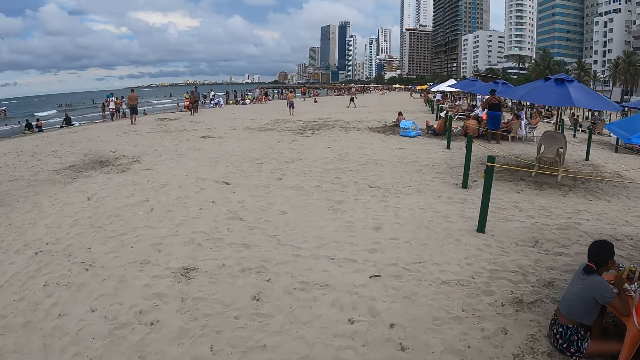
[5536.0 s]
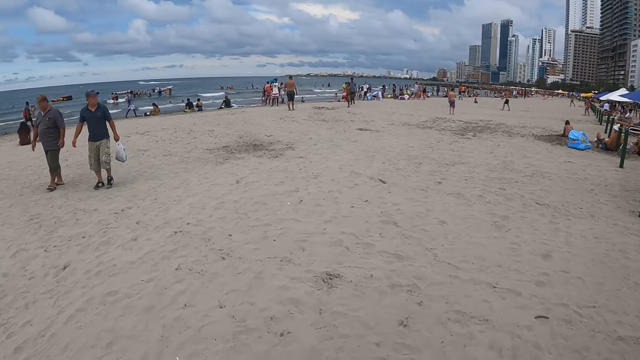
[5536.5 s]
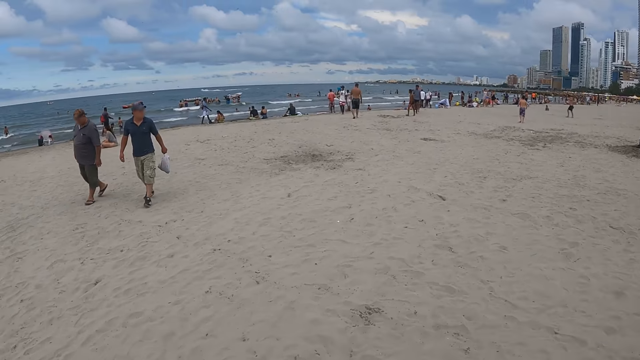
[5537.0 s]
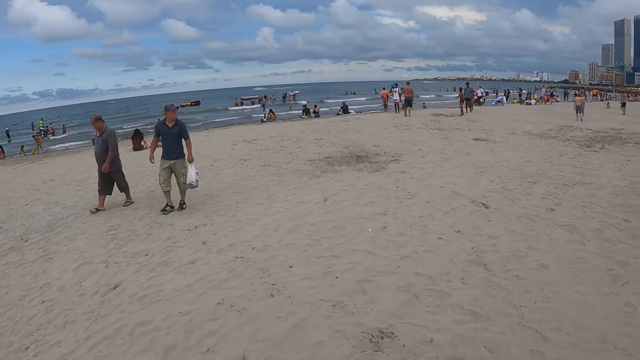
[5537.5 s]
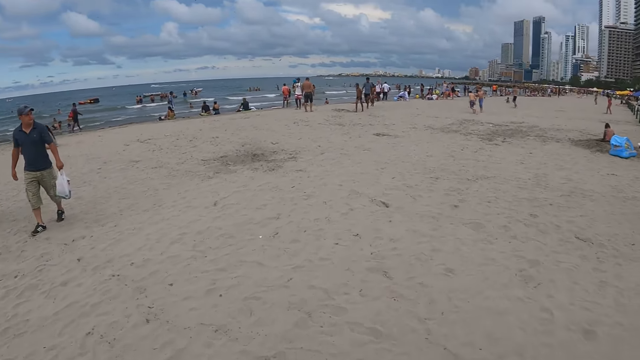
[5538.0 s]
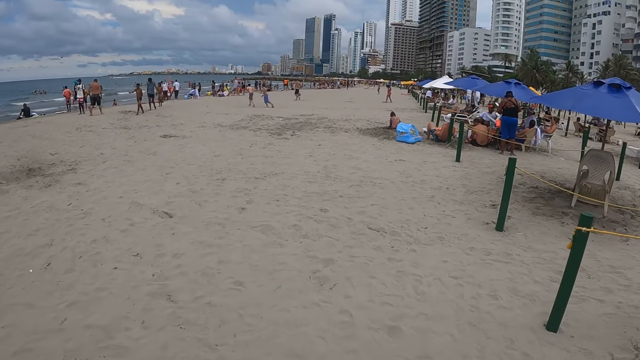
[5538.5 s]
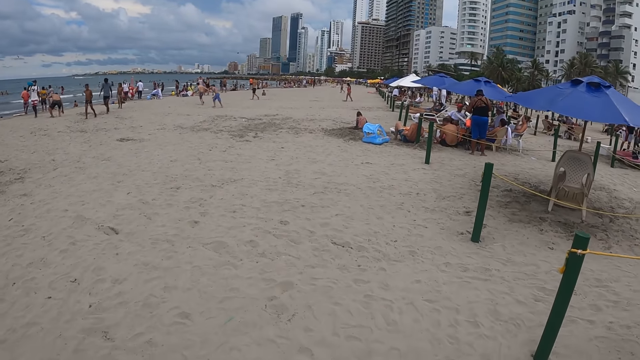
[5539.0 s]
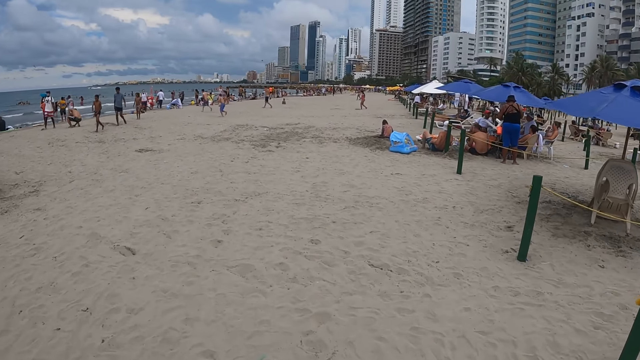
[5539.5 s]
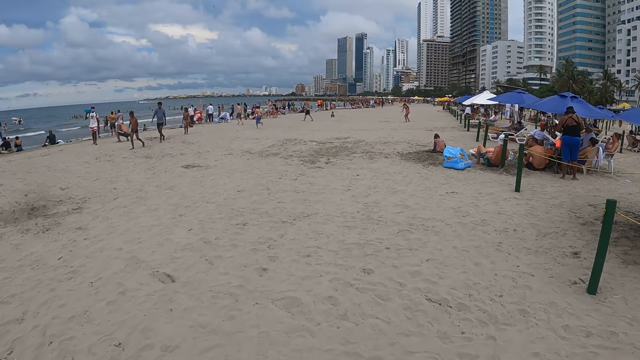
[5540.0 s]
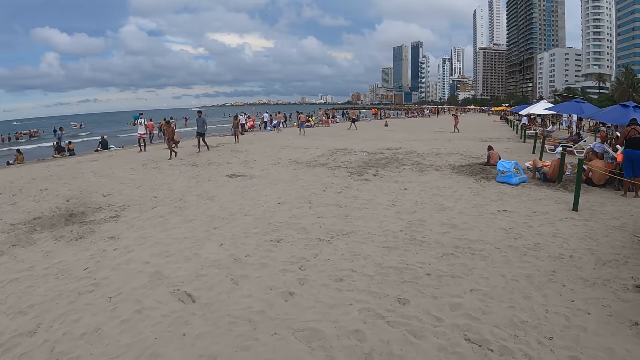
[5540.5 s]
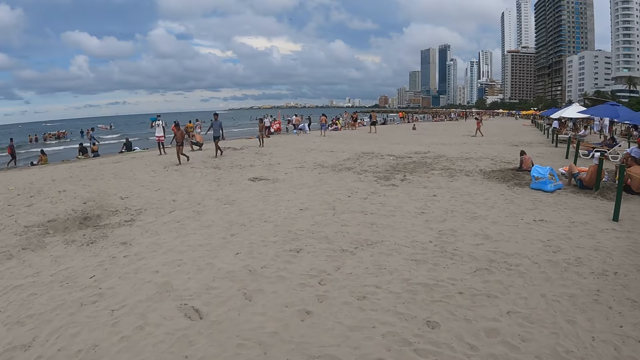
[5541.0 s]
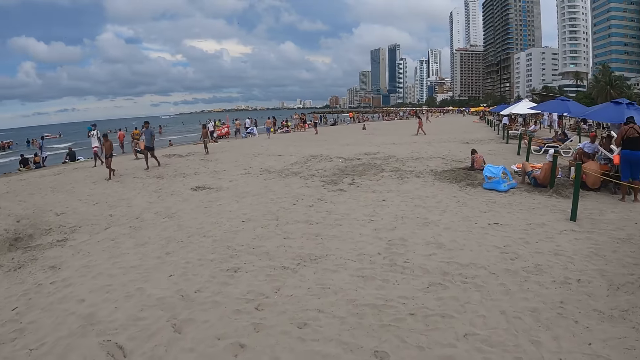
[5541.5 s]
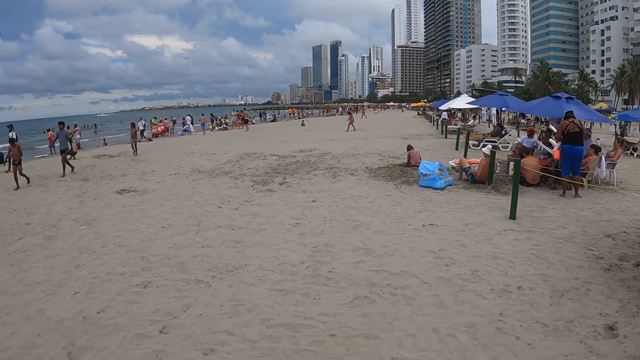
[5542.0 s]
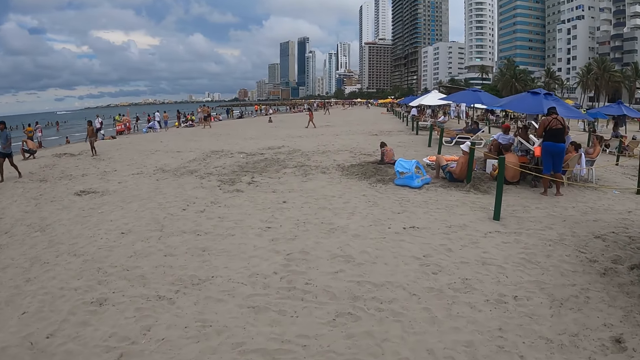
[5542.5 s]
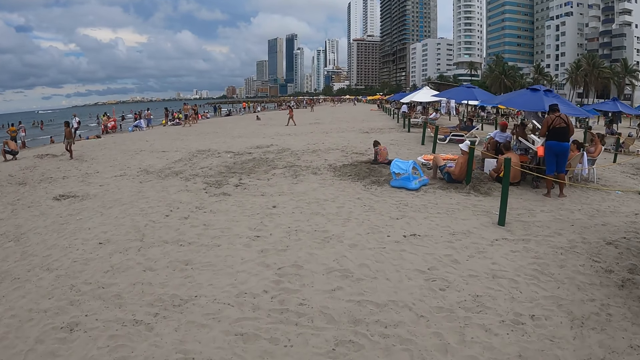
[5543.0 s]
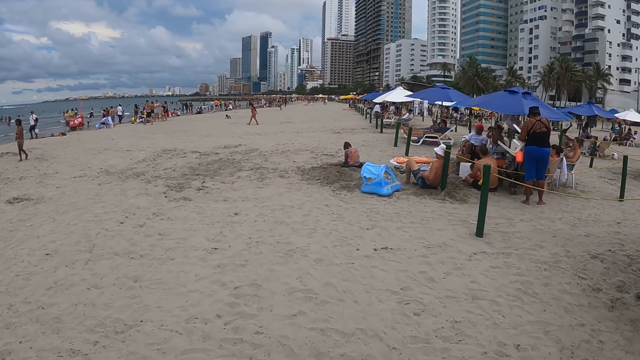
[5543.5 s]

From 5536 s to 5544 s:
The camera wearer looks around.

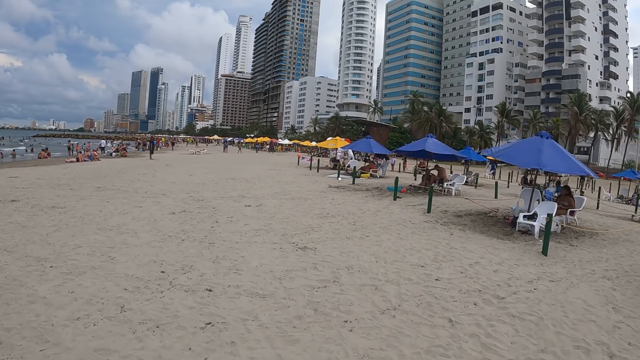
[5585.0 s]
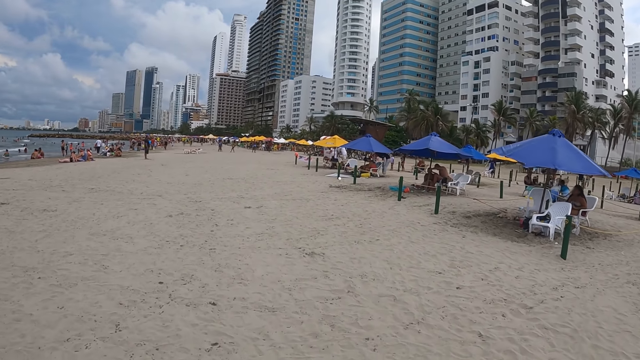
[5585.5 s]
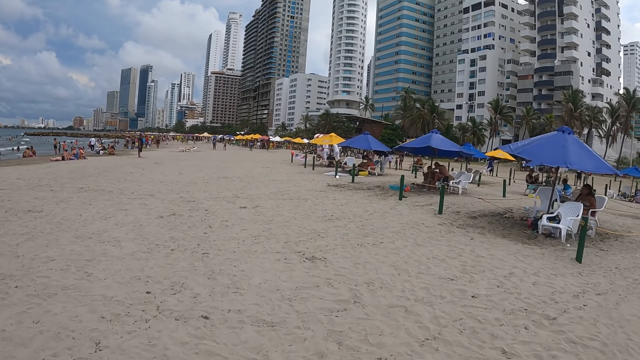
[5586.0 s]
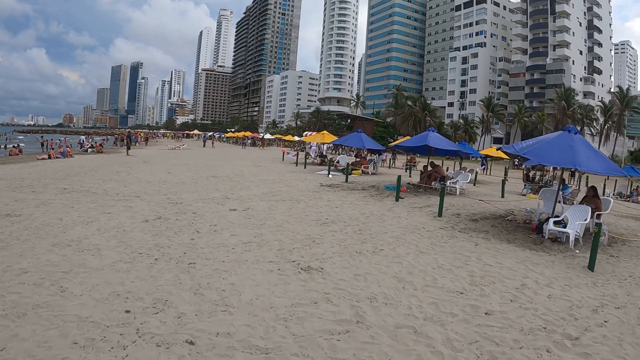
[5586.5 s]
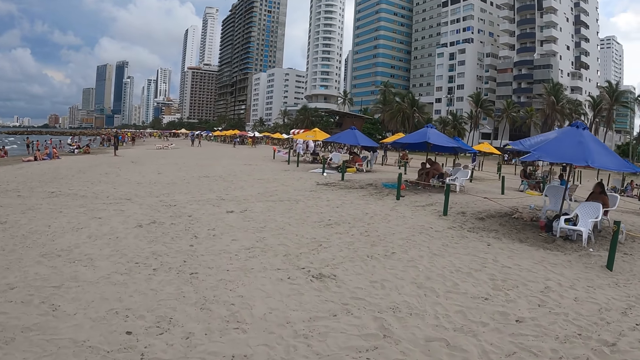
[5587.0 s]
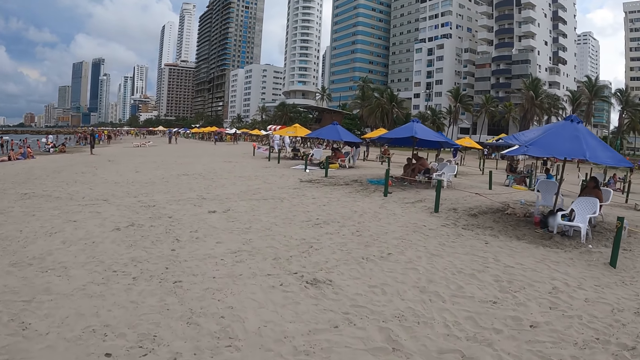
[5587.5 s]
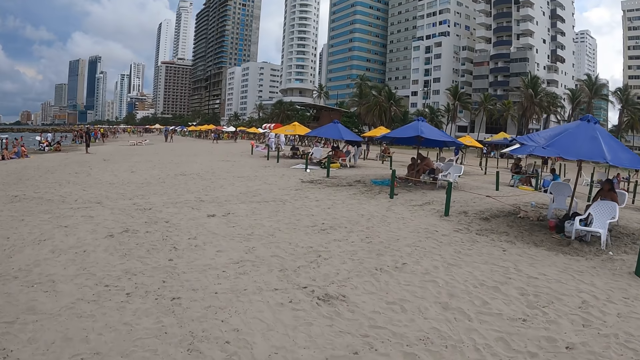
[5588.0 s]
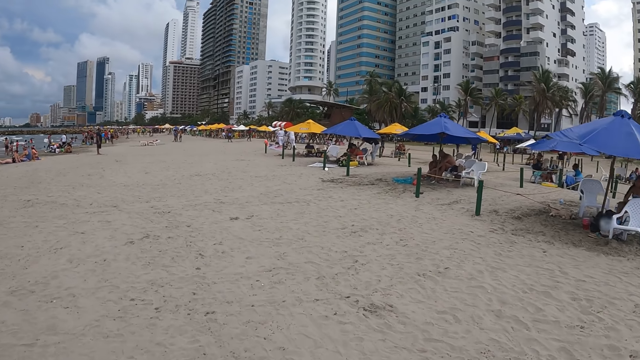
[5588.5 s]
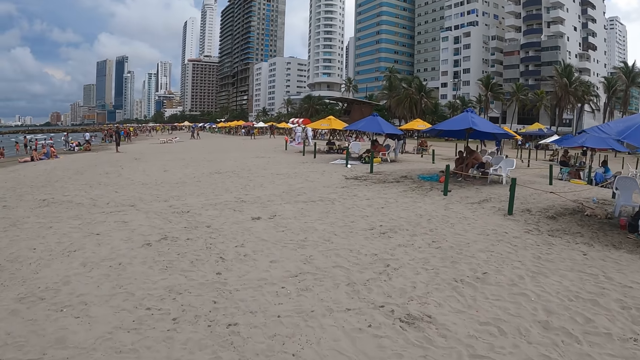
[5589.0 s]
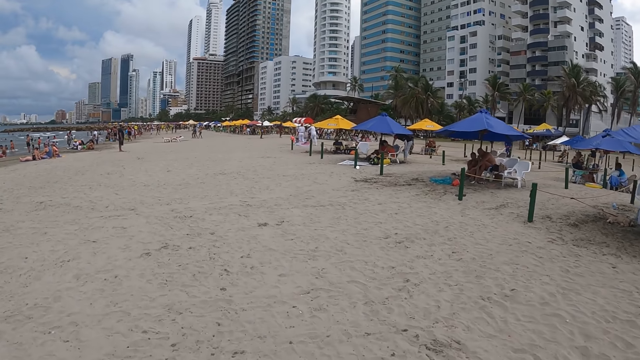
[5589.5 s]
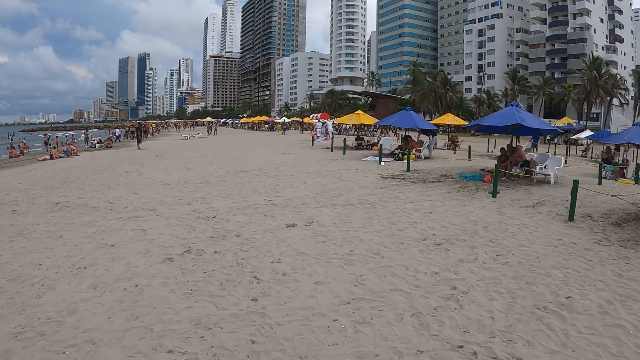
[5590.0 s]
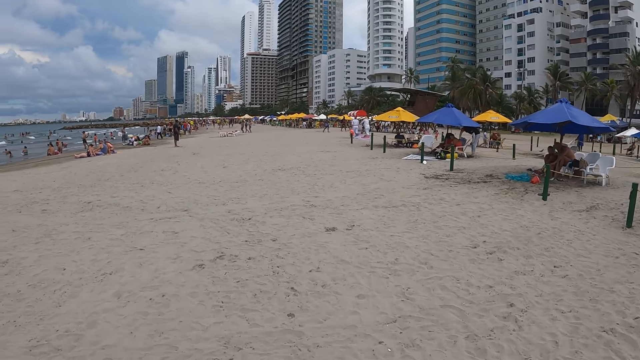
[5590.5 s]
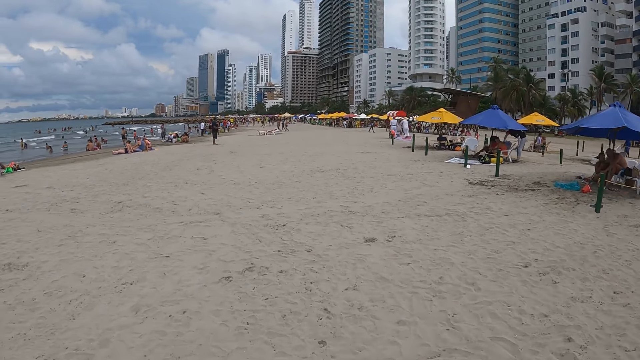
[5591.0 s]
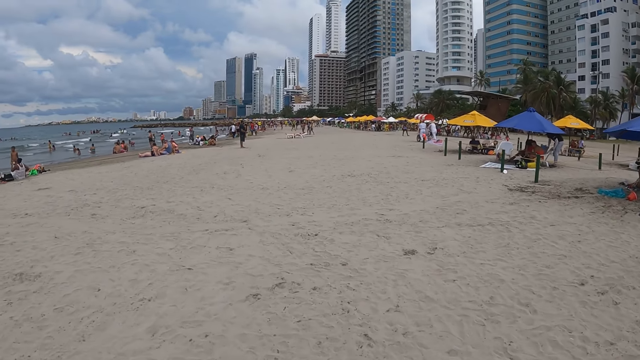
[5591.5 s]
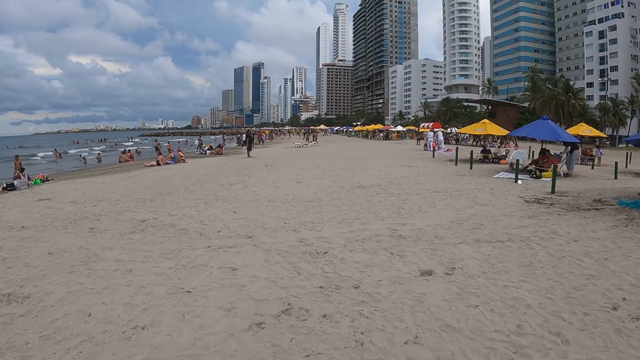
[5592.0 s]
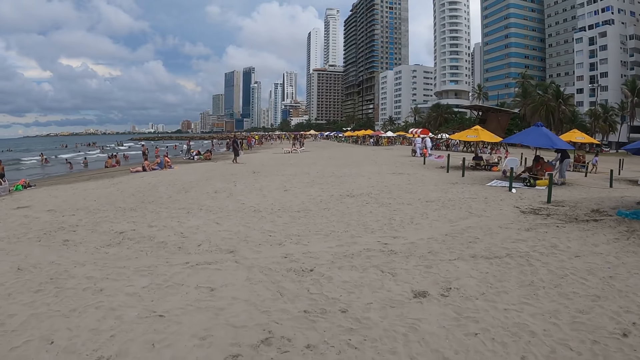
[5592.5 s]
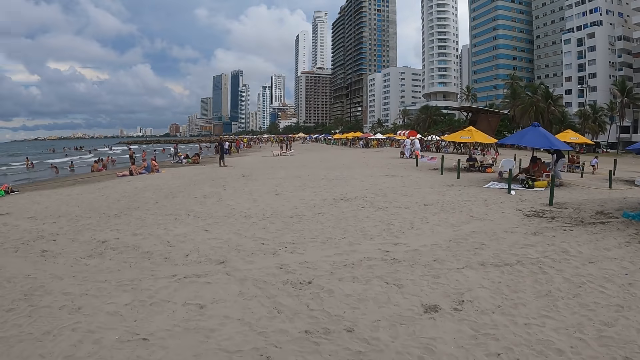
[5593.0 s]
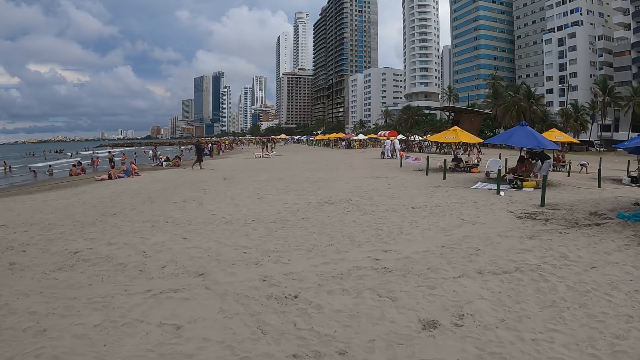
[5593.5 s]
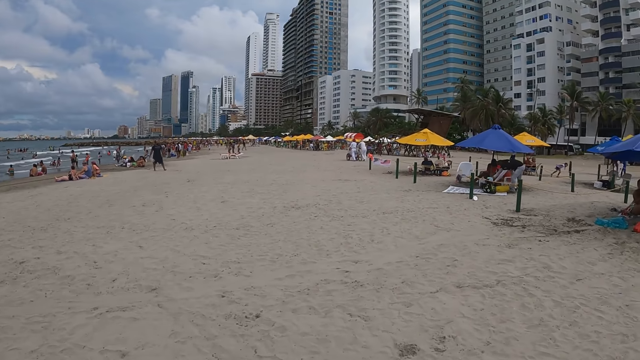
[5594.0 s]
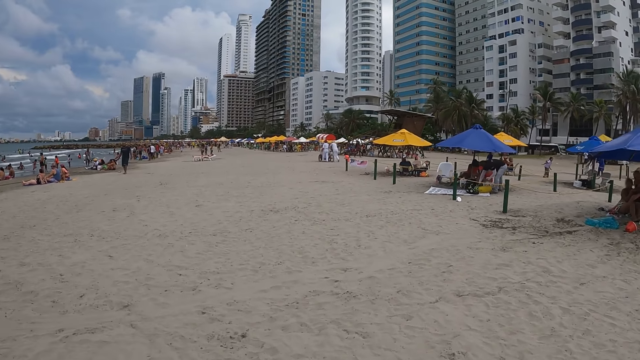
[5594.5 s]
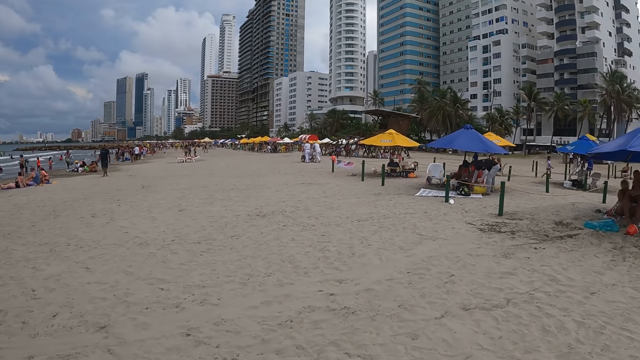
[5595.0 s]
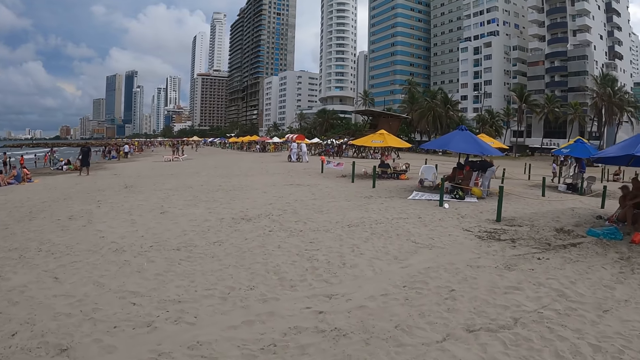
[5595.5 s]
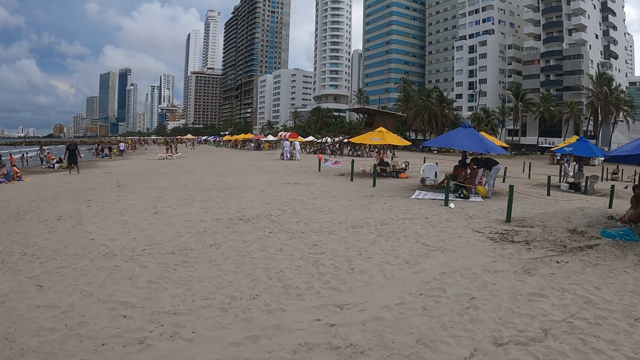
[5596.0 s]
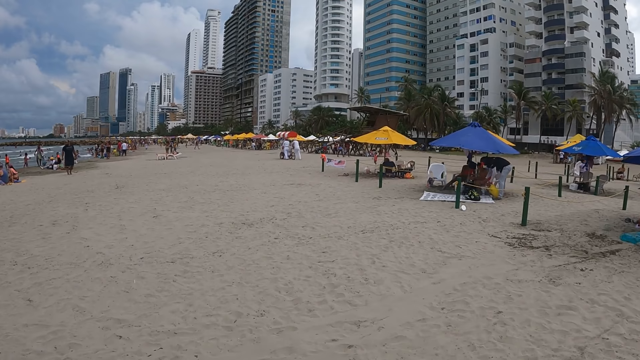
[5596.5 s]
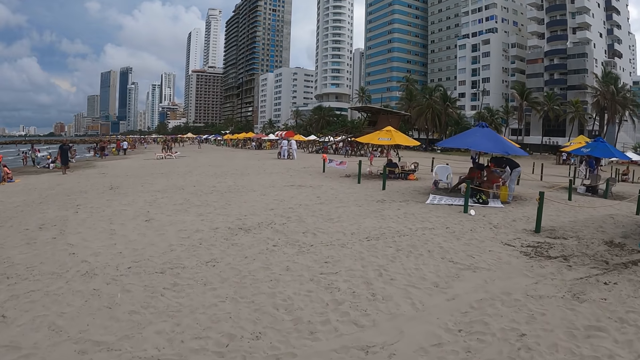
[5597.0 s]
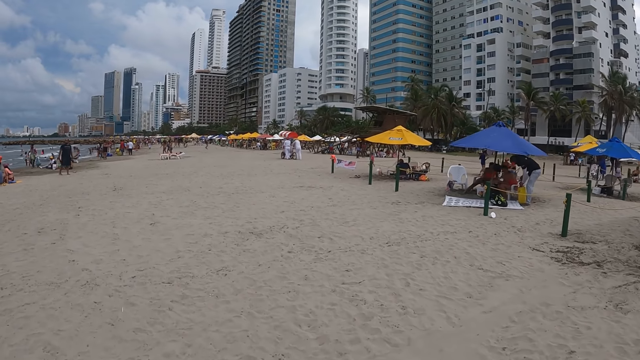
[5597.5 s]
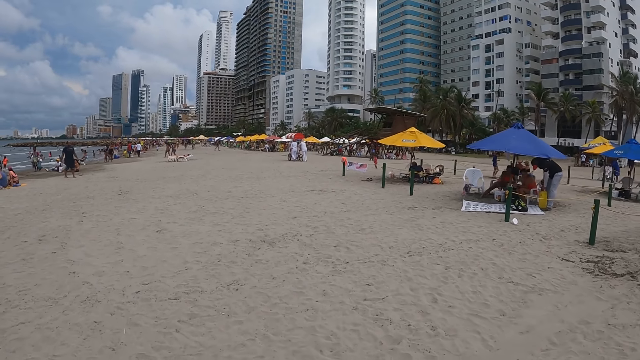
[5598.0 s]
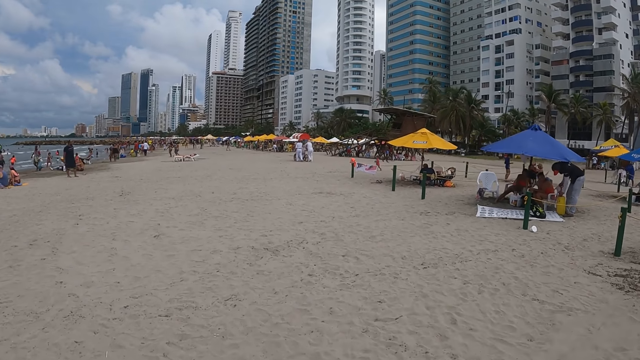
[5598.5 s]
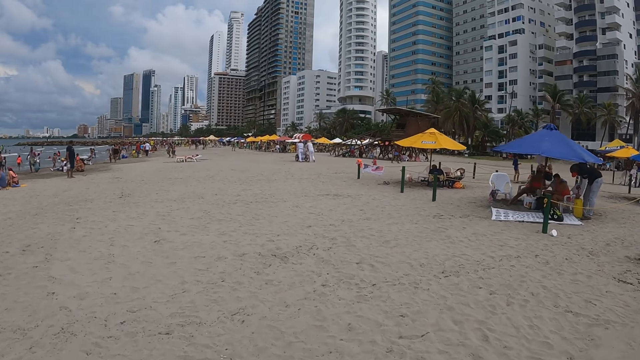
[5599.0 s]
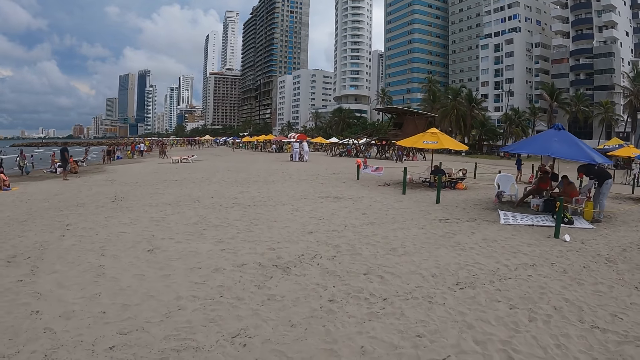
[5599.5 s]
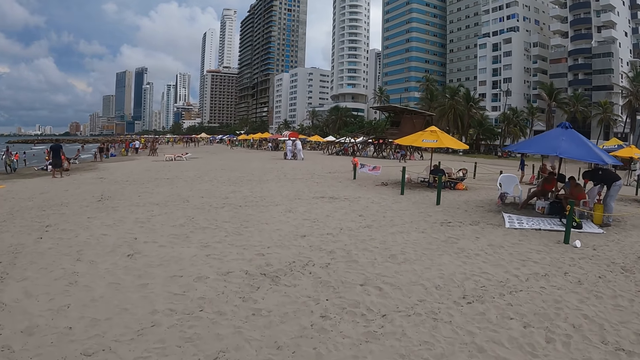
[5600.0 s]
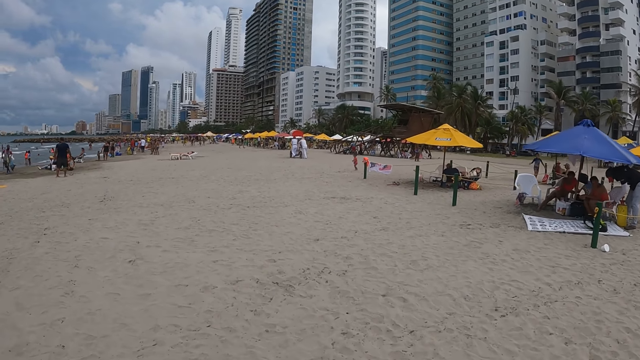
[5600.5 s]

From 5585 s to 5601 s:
The camera wearer walks along the shore.
